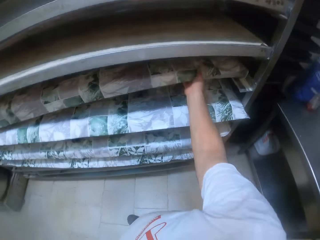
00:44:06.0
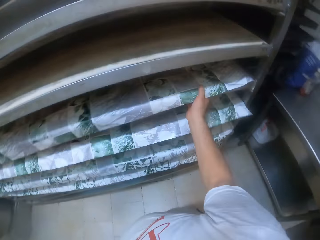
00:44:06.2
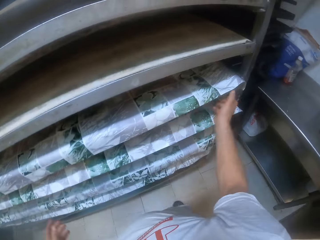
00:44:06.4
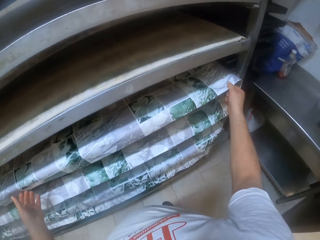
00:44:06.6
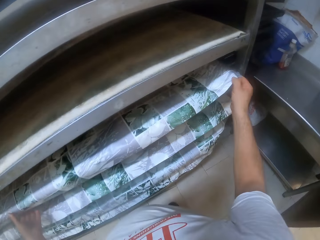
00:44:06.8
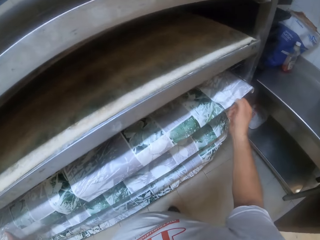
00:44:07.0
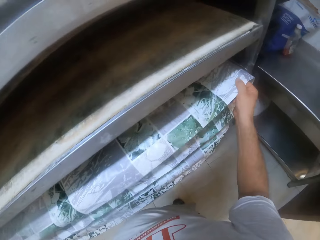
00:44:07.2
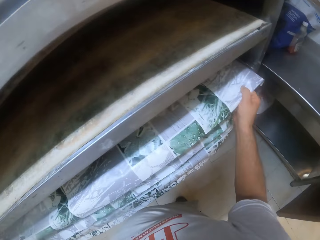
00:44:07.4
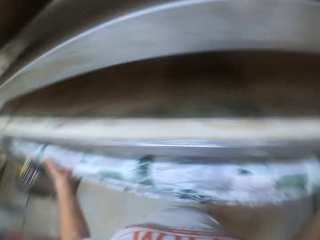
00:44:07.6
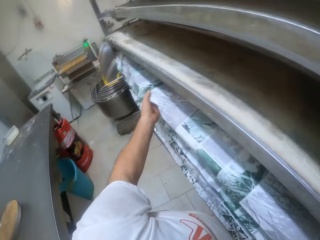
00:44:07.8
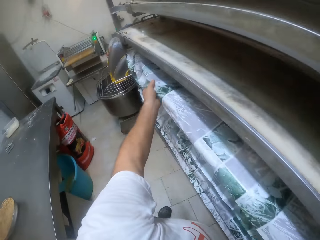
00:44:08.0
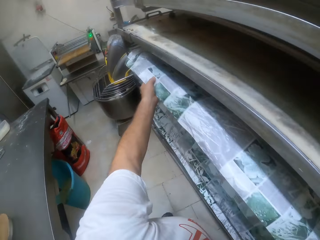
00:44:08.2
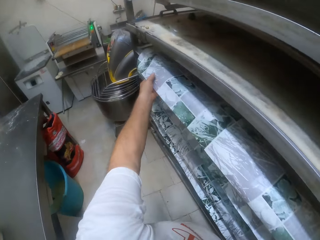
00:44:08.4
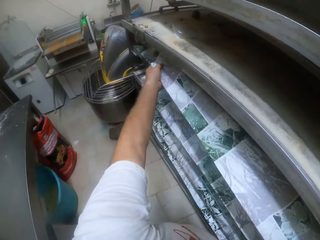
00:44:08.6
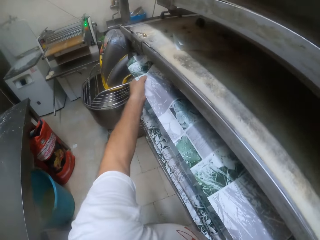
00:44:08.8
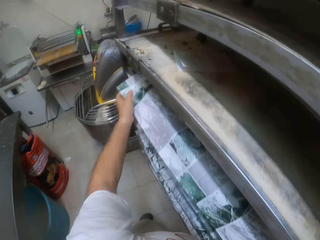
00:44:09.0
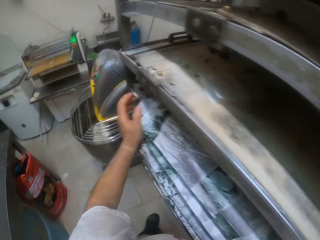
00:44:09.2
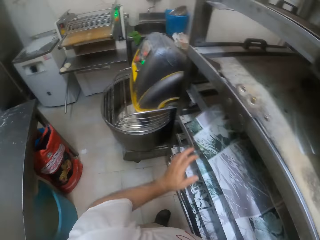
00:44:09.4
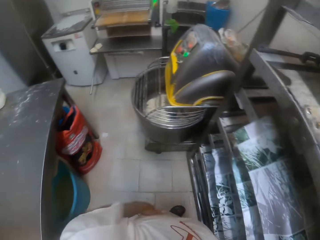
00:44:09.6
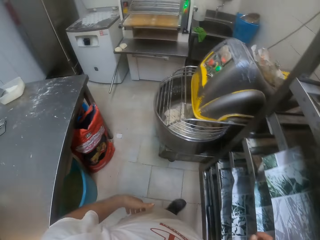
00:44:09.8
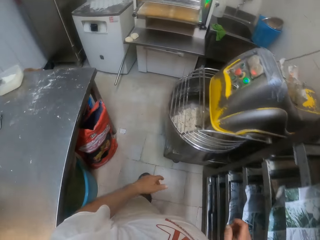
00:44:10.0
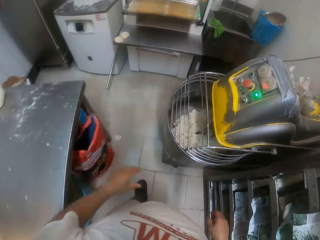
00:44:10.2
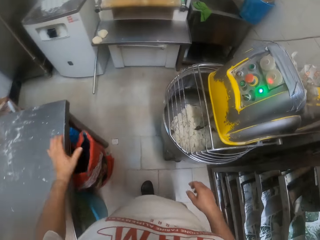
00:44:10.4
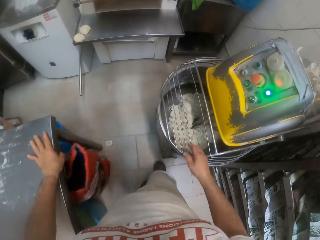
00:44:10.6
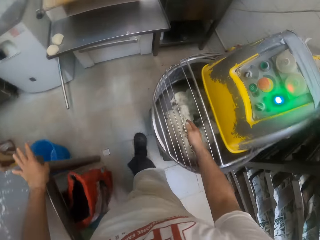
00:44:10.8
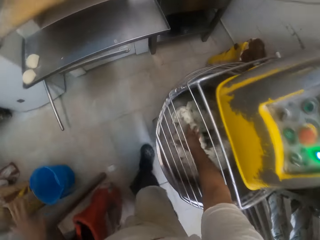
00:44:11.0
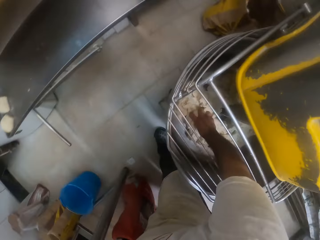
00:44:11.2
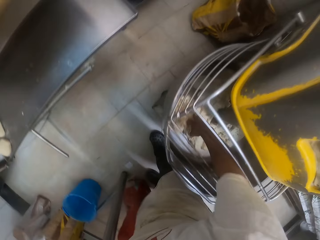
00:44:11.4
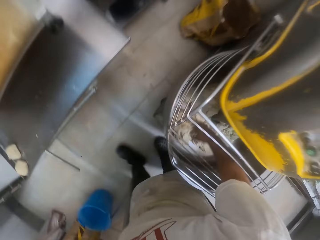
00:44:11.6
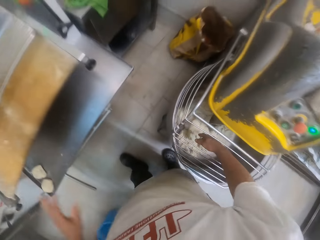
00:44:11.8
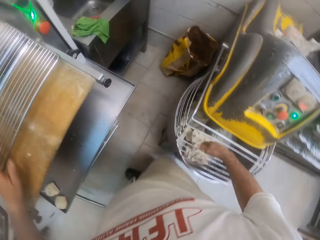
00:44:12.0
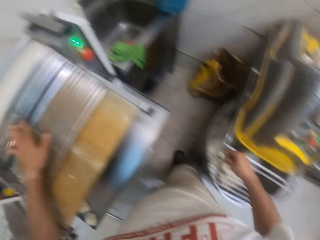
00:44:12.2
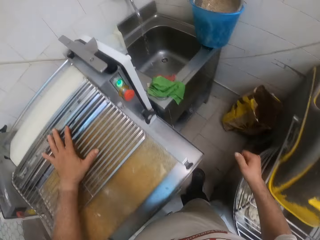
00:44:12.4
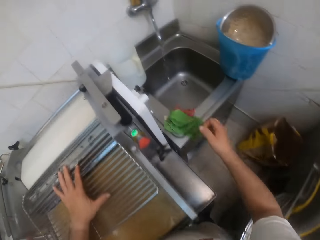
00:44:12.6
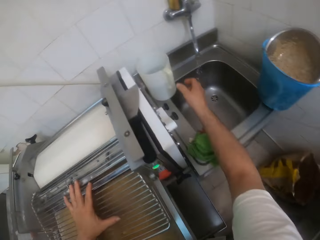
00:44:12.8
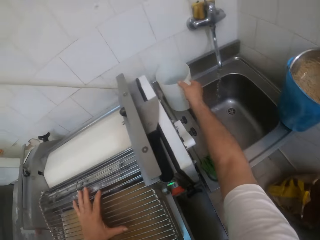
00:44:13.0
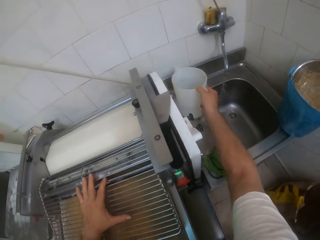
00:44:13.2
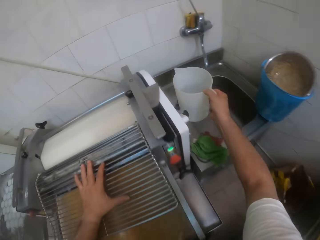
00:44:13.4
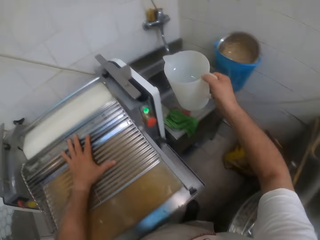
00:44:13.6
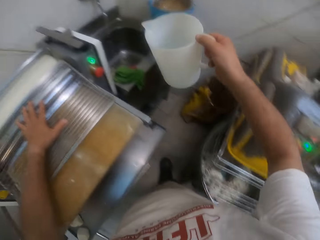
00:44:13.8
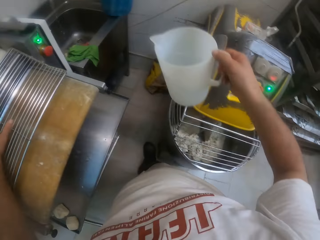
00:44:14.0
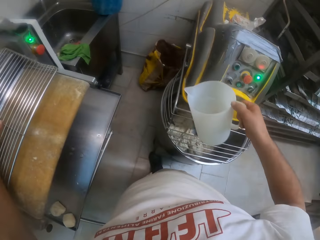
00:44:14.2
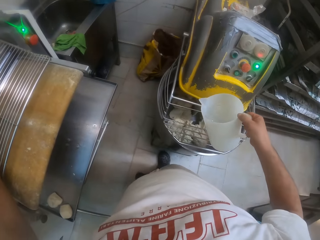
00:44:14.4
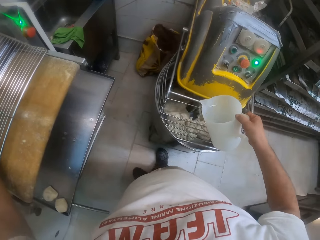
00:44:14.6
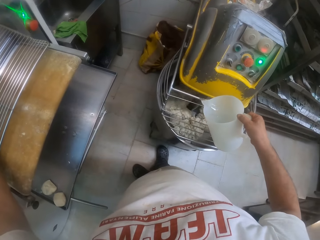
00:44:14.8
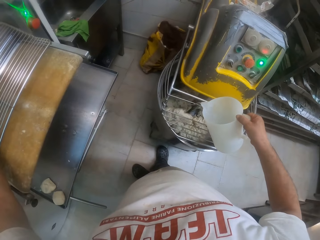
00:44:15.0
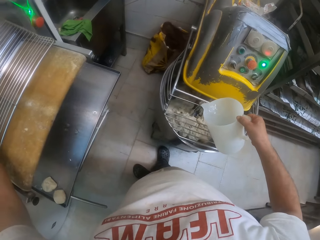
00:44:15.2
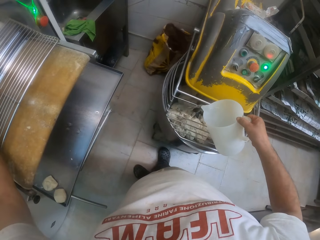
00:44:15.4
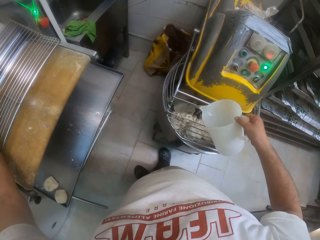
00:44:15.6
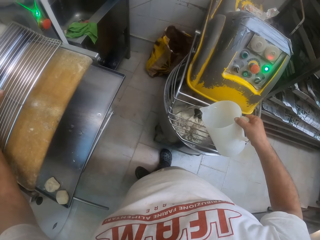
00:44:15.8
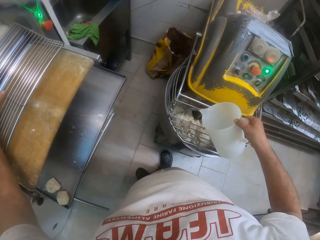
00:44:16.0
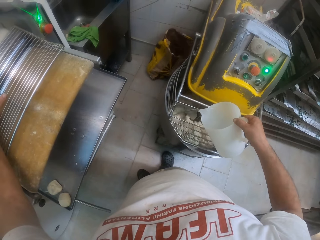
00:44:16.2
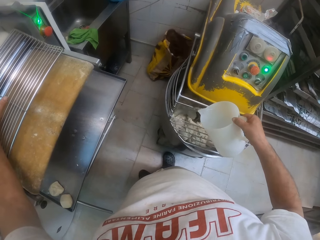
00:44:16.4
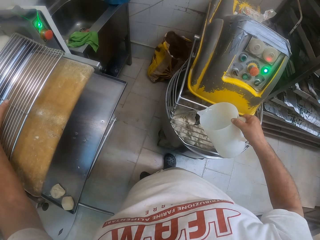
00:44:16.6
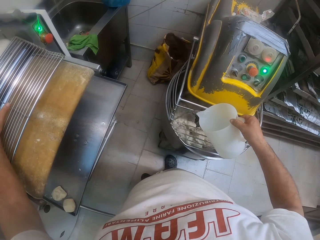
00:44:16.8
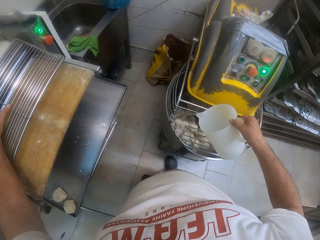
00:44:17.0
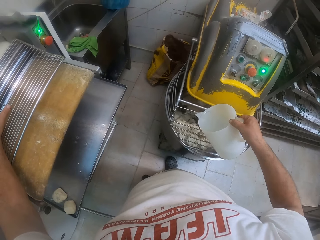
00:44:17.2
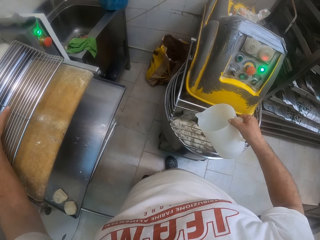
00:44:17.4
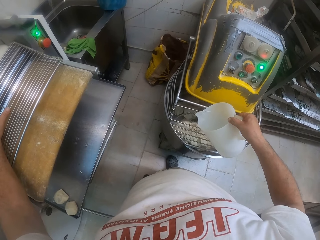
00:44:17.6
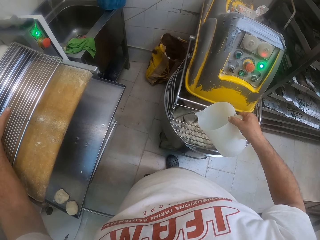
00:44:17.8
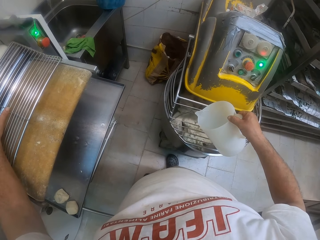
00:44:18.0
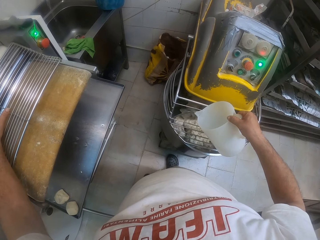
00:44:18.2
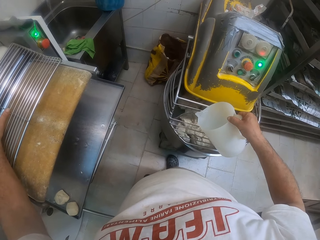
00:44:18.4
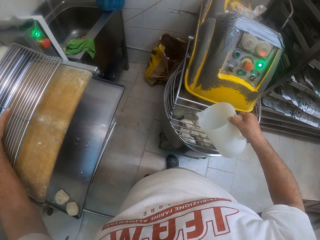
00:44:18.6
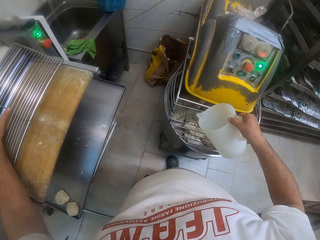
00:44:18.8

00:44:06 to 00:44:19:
The camera wearer pulls out the covered dough pan or metallic tray with his right hand. He holds the metallic tray with both hands. He adjusts the dough cover with his right hand. He adjusts the dough cover with his left hand. He places his left hand on the table. He feels some dough texture from the mixer container with his right hand. He places his left hand on the dough sheeter. He picks the jug of water from the sink with his right hand. He pours the water in the jug into the mixer container with his right hand.

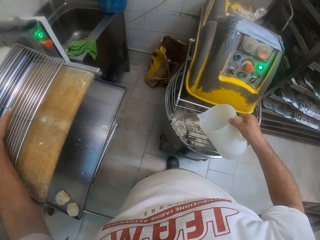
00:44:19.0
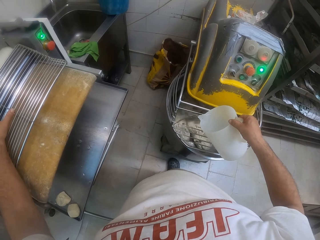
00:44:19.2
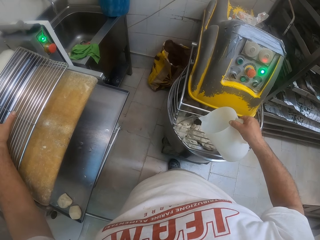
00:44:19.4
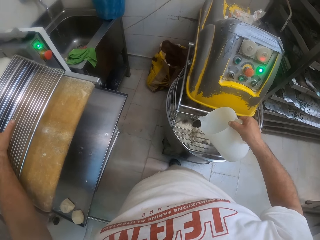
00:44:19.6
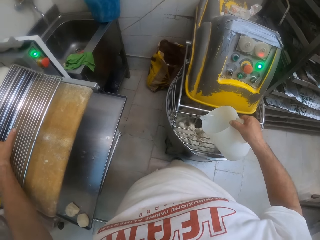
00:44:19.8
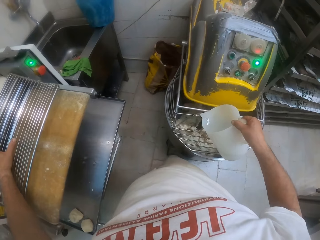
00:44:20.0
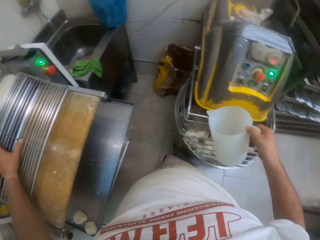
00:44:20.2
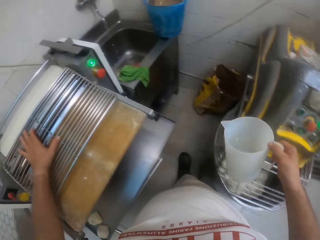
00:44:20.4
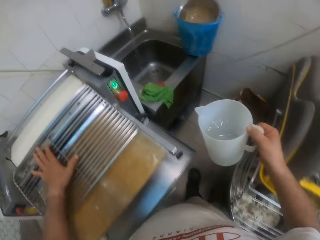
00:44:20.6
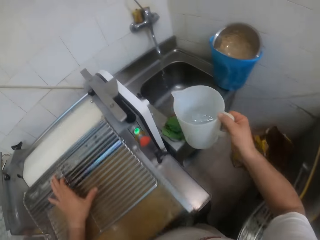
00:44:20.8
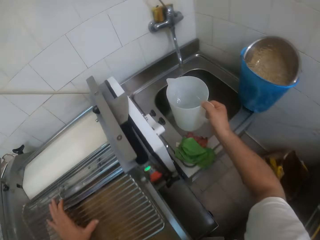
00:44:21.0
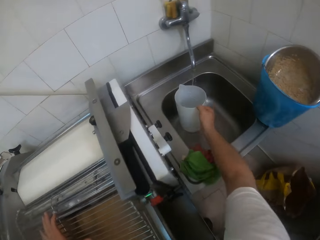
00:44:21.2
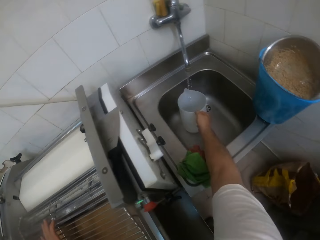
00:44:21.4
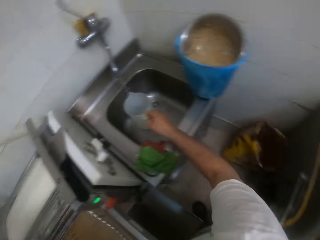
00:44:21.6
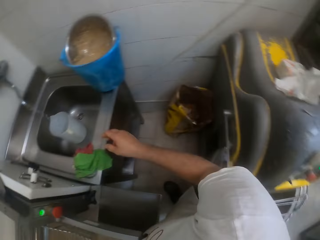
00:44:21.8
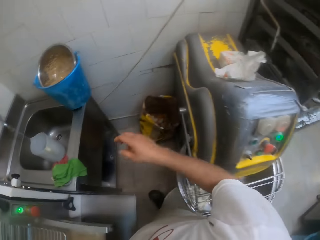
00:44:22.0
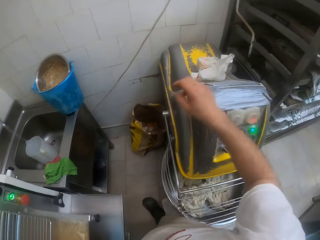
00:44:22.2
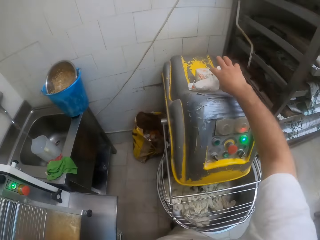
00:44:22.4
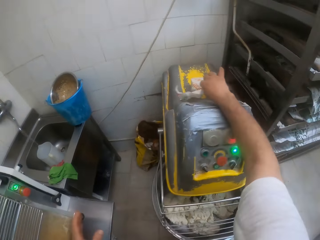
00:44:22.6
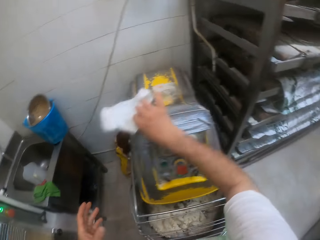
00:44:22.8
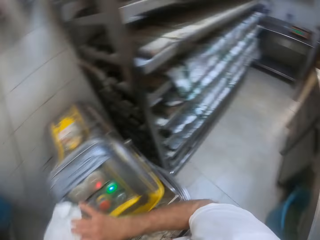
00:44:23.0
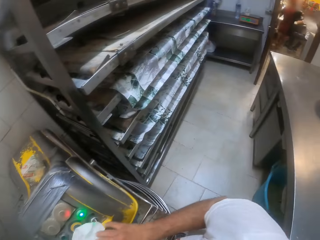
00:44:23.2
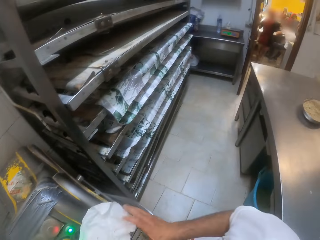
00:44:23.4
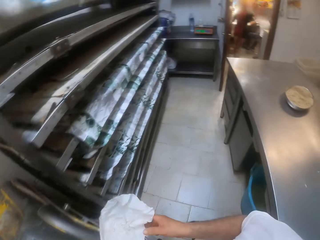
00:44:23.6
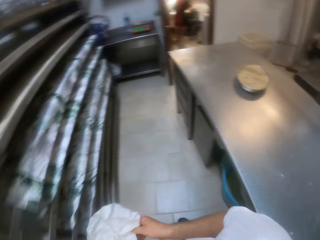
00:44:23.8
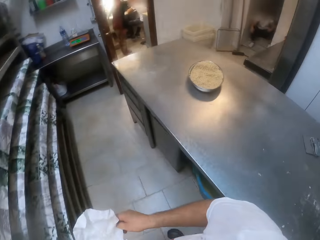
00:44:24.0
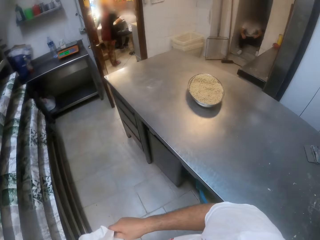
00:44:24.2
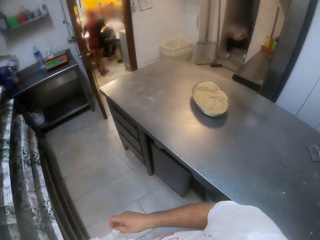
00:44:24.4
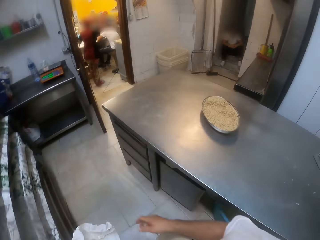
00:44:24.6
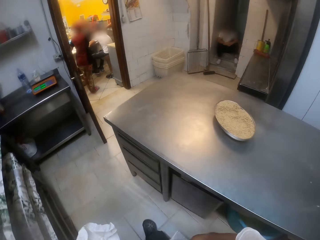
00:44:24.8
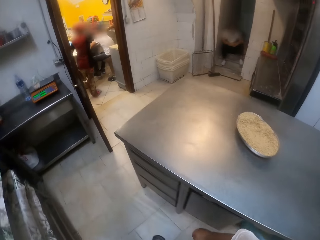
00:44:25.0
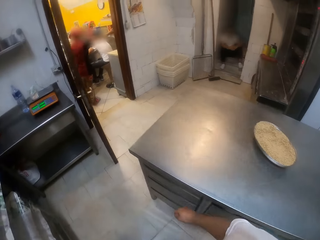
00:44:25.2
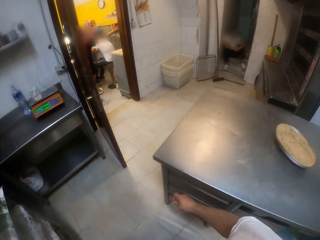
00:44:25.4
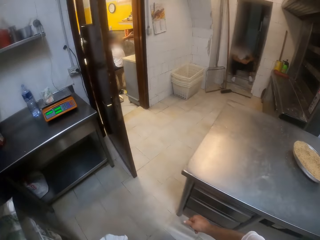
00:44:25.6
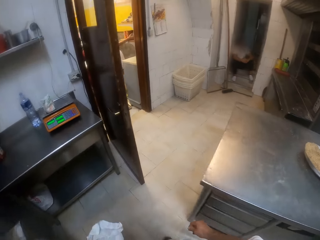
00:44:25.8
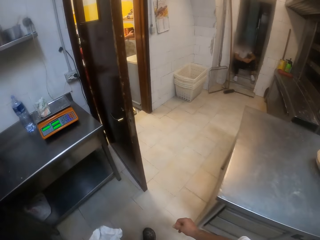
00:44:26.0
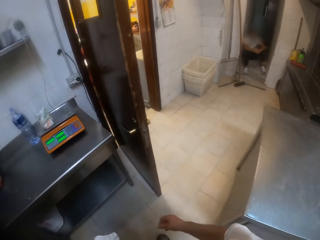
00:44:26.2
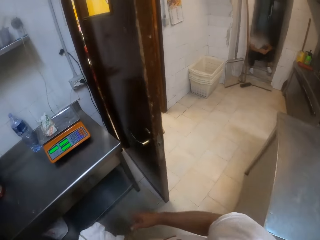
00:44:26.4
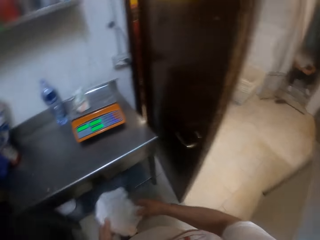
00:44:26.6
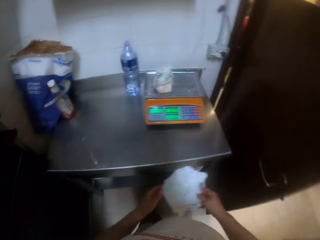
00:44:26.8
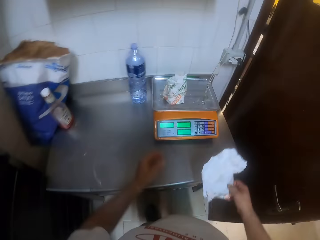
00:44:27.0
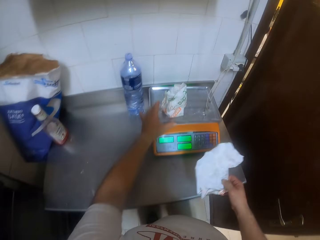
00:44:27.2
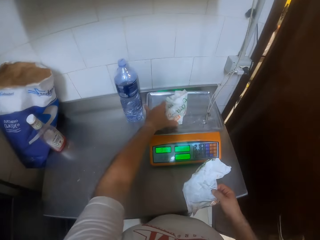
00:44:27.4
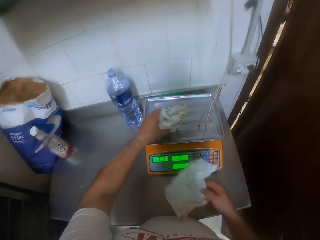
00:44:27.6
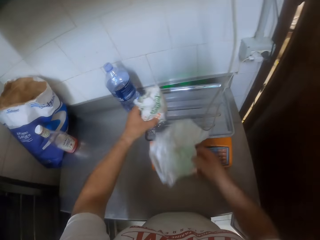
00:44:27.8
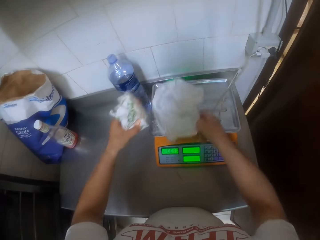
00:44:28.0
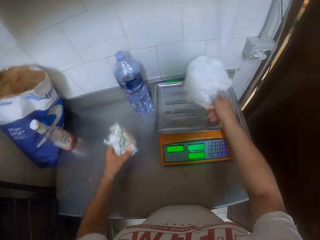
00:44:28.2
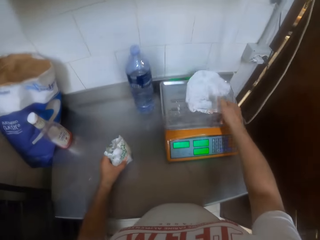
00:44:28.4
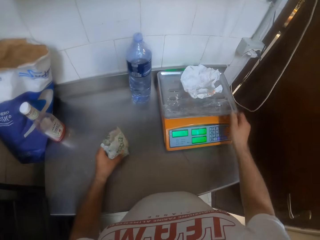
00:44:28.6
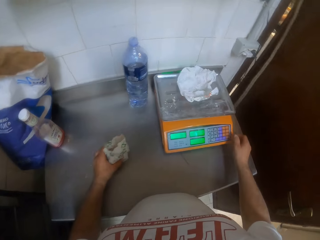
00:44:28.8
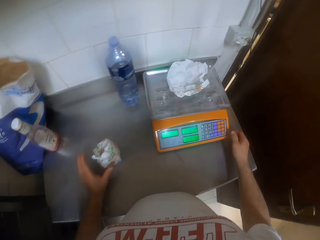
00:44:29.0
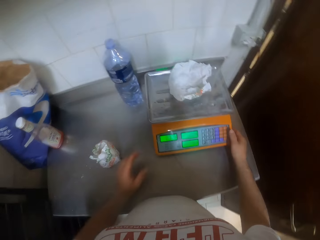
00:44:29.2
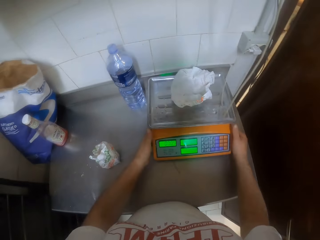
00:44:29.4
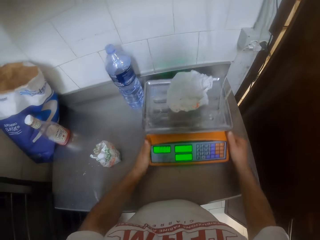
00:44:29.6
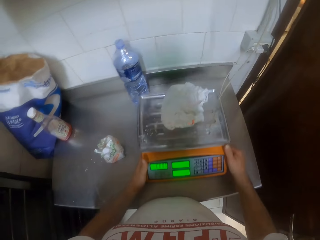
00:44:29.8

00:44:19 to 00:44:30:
The camera wearer drops the jug under running water in the sink with his right hand. He picks a paper from the mixer with his right hand. He walks around in the room. He passes the paper from his left hand to his right hand. He picks a pack of baking powder from a scale on a slab with his left hand. He drops the paper on the scale on the slab with his right hand. He drops the pack of baking powder on the slab with his left hand. He moves the scale on the slab with both hands.
